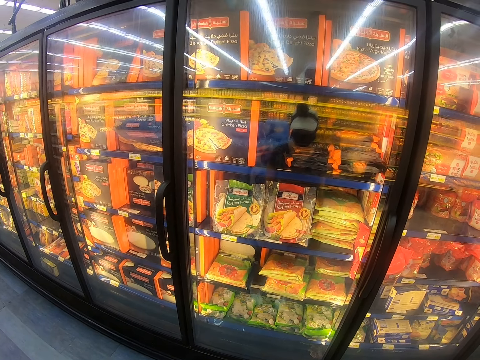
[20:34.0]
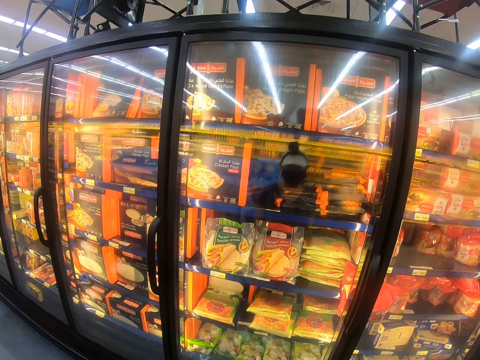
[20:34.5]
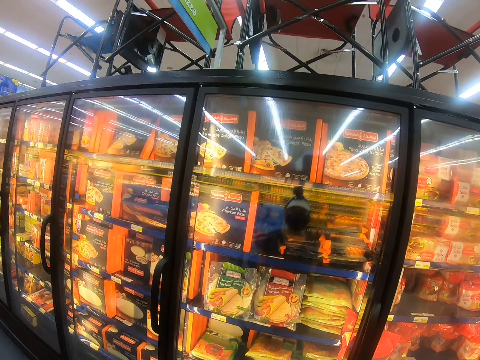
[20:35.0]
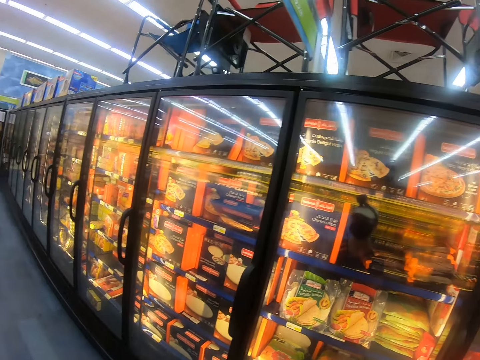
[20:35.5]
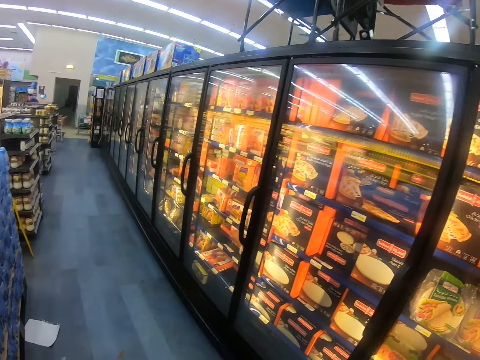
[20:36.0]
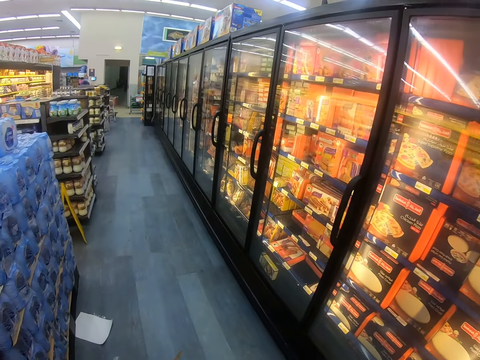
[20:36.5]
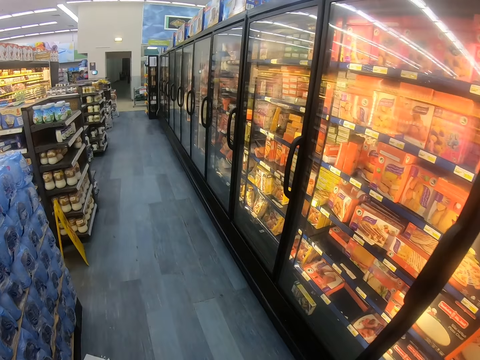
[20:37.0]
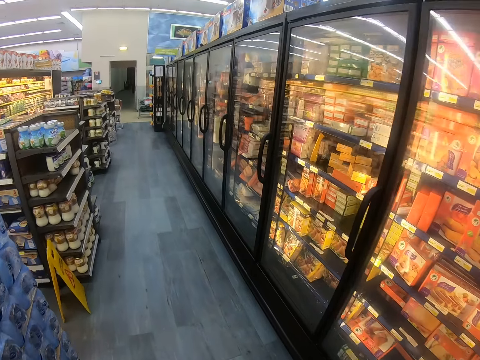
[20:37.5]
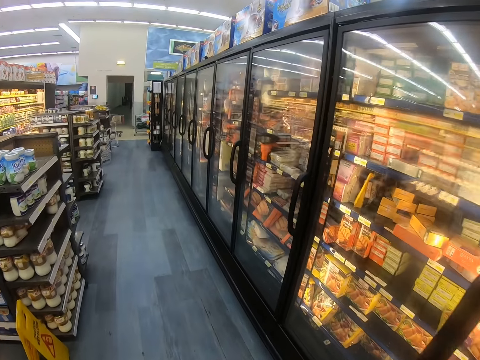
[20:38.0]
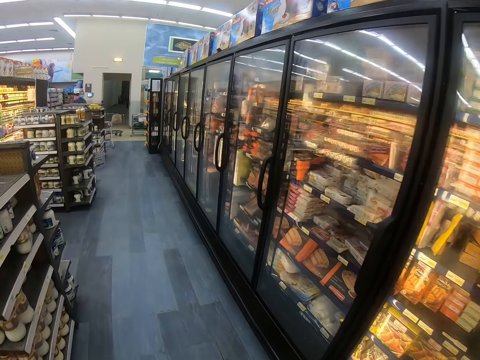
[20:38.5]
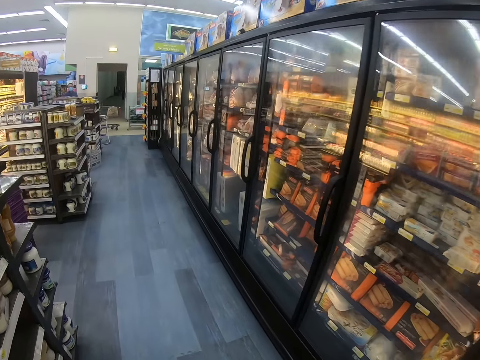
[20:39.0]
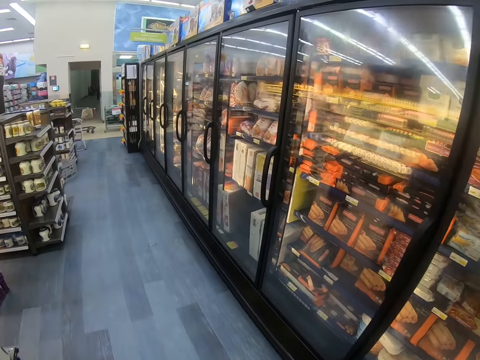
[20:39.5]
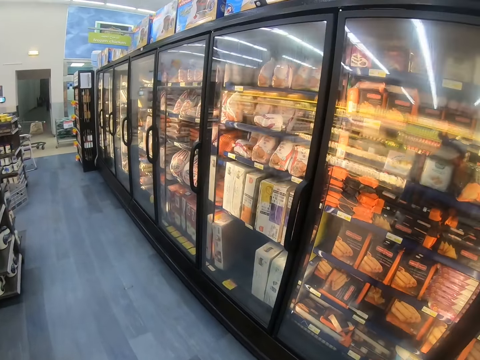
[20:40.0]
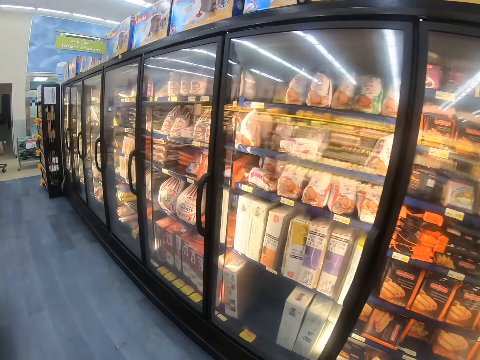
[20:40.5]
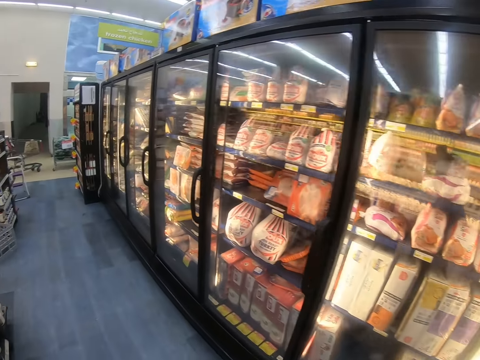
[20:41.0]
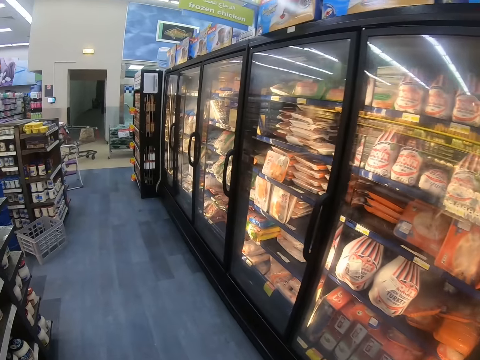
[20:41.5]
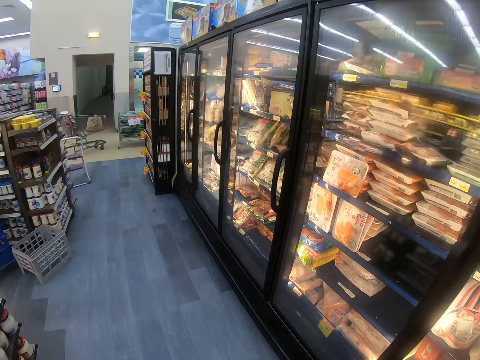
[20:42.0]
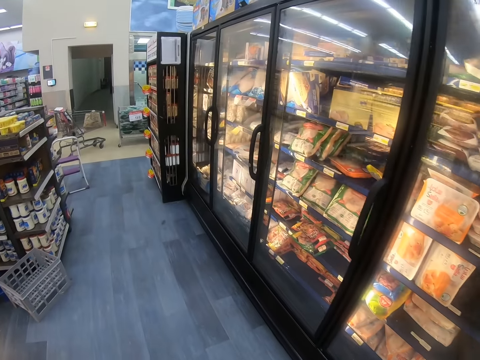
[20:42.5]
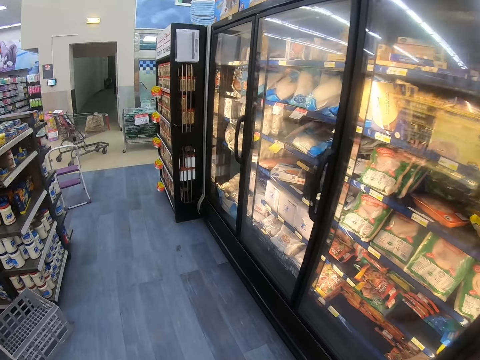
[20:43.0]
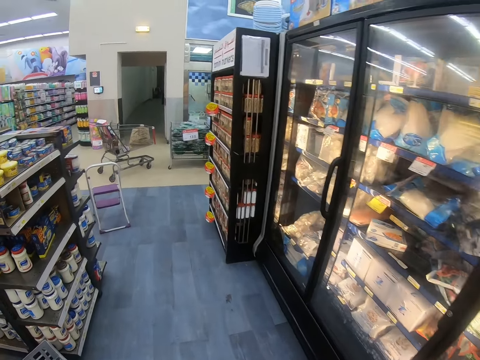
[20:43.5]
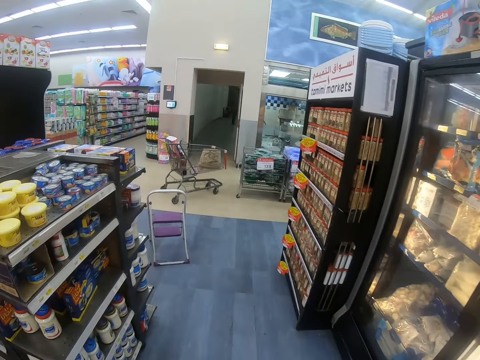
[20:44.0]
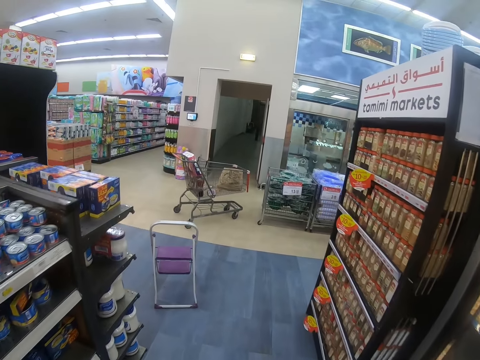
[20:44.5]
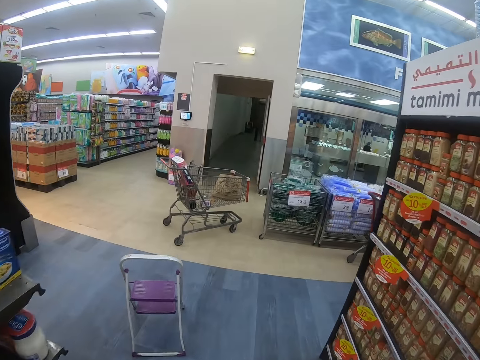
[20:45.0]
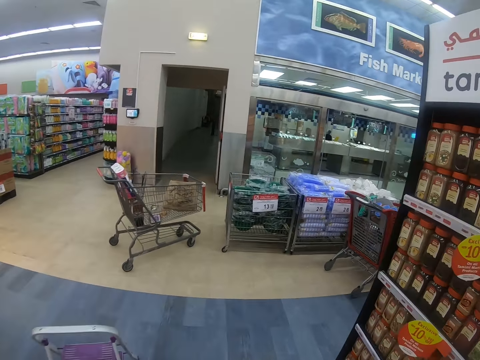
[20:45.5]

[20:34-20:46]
The camera wearer walks around the supermarket and looks around the supermarket shelf.

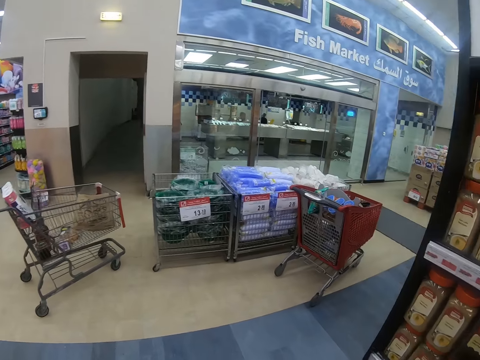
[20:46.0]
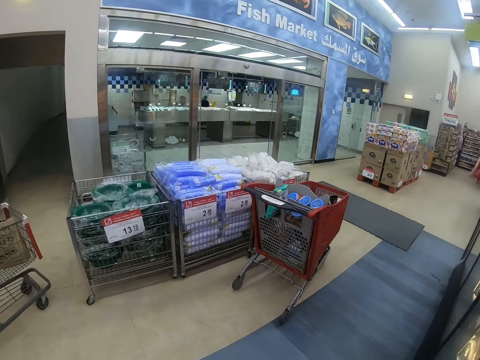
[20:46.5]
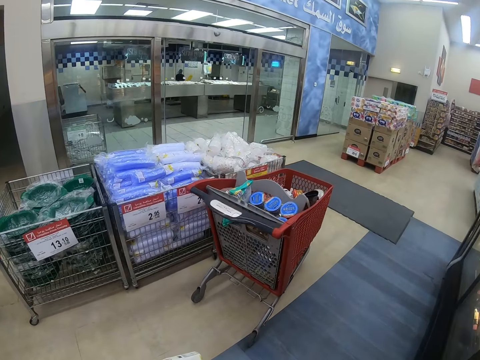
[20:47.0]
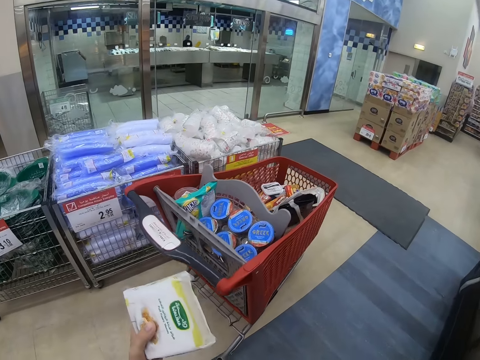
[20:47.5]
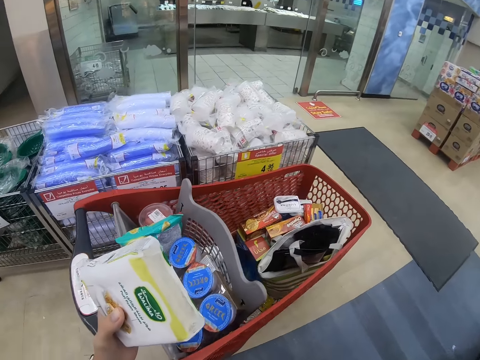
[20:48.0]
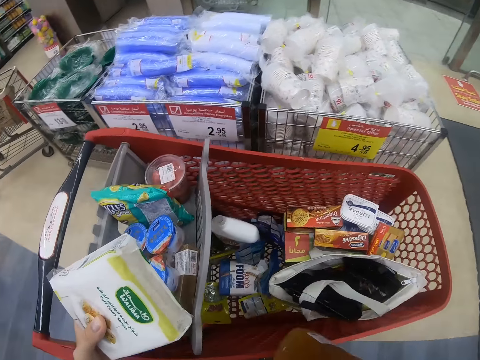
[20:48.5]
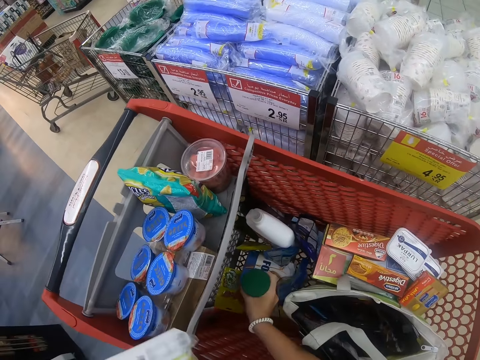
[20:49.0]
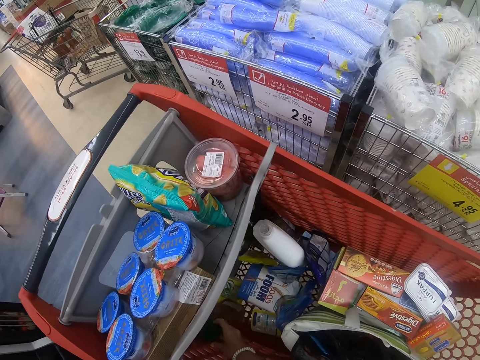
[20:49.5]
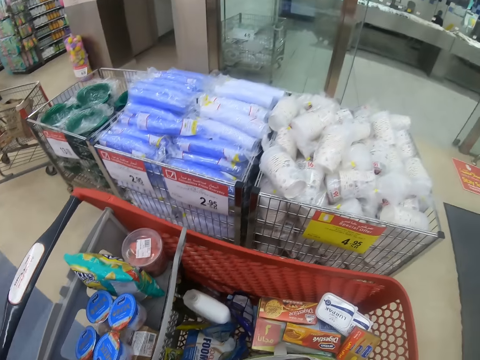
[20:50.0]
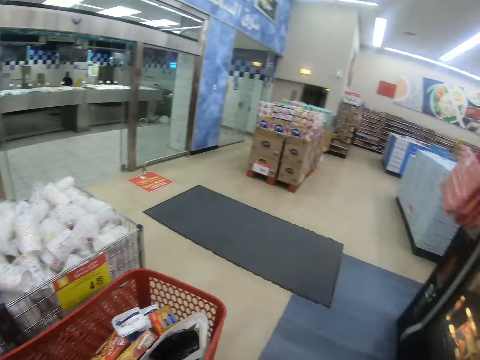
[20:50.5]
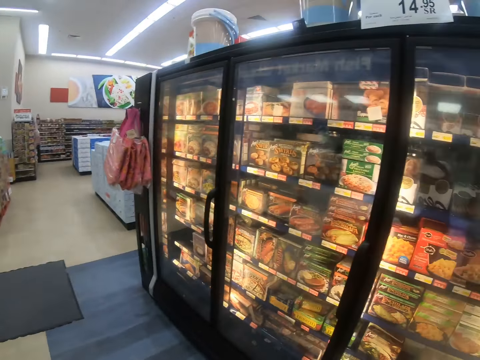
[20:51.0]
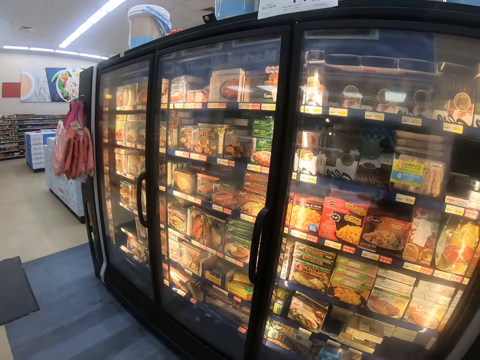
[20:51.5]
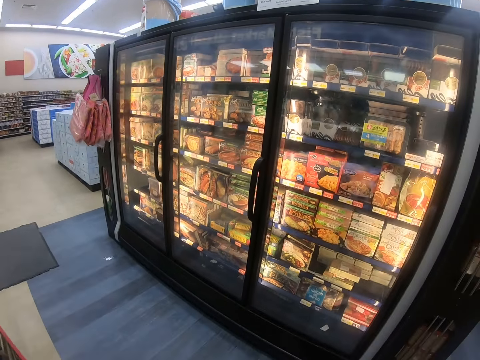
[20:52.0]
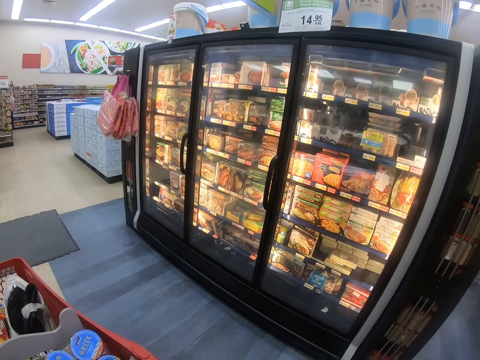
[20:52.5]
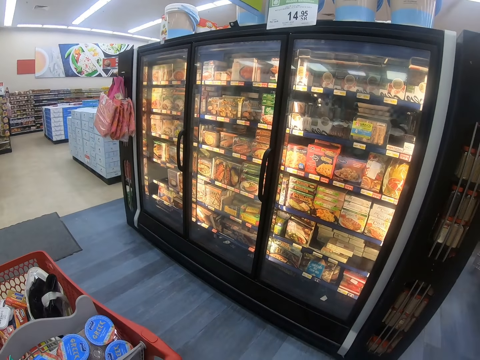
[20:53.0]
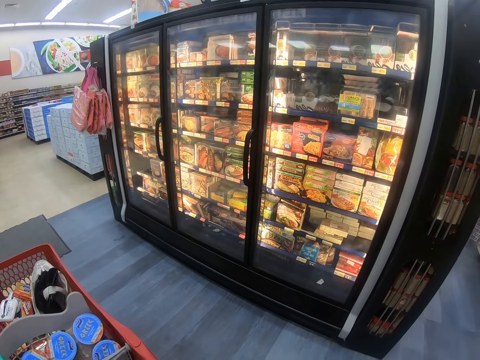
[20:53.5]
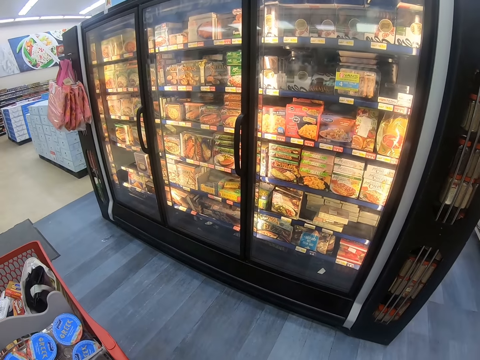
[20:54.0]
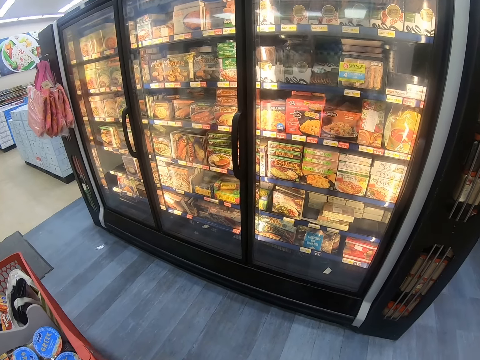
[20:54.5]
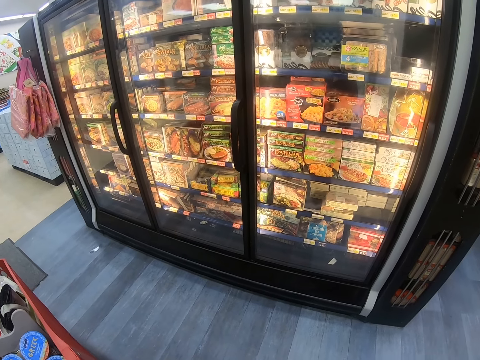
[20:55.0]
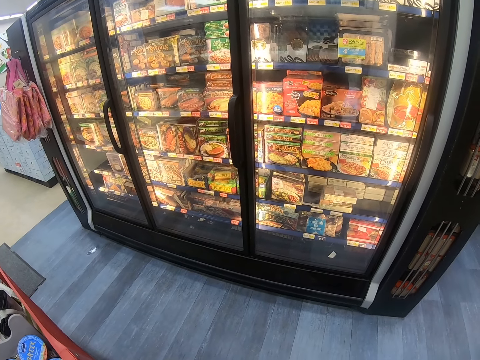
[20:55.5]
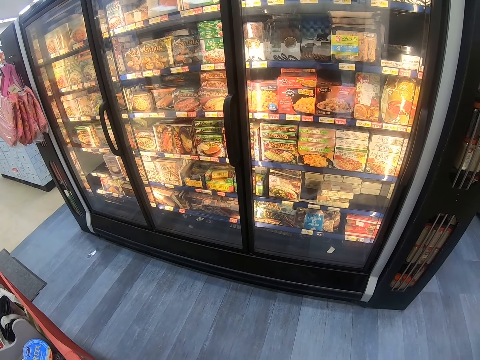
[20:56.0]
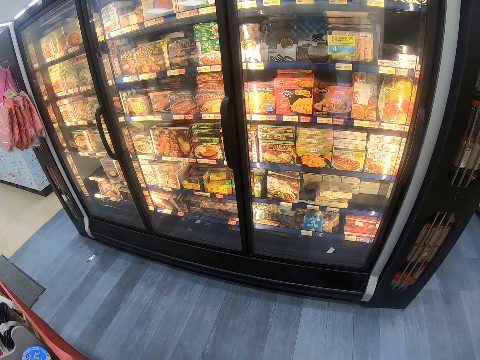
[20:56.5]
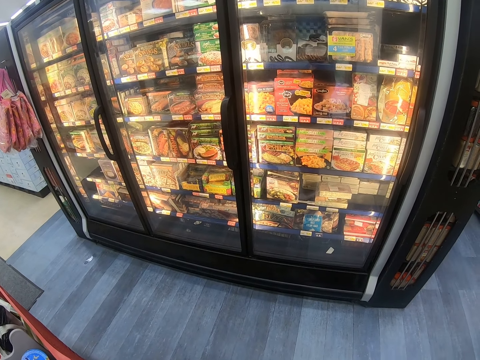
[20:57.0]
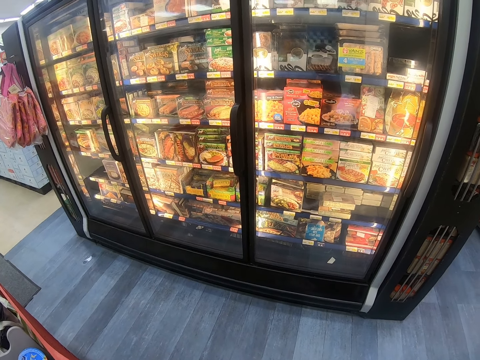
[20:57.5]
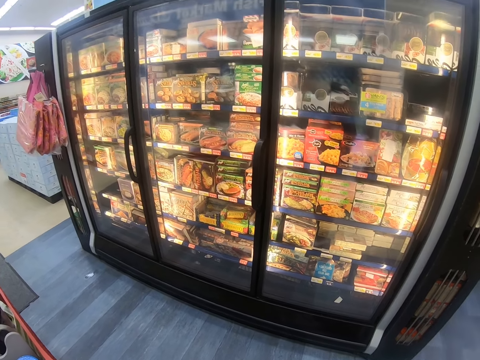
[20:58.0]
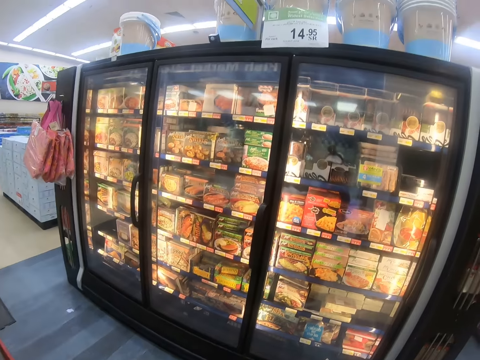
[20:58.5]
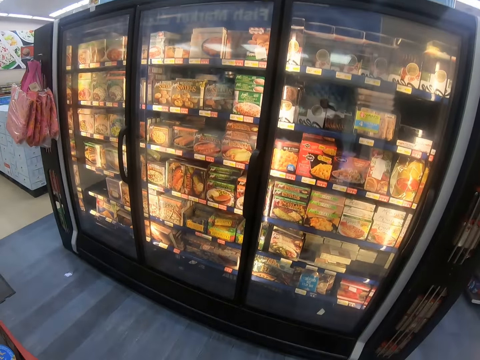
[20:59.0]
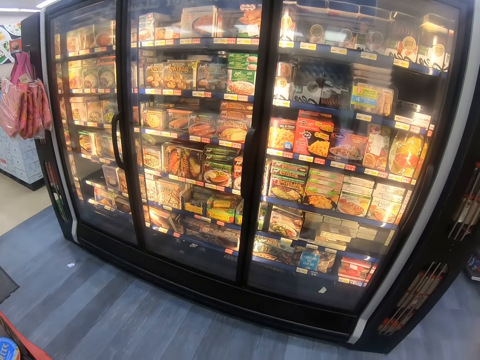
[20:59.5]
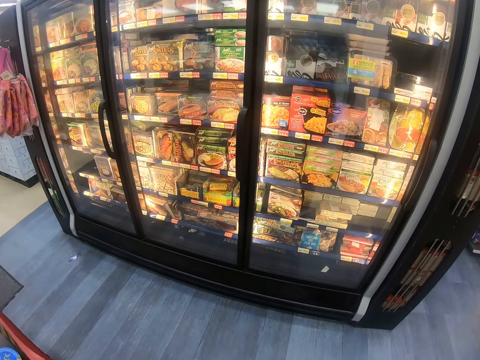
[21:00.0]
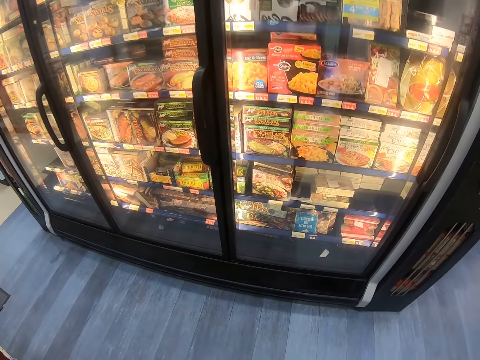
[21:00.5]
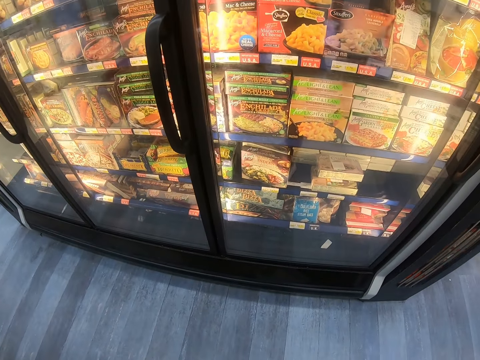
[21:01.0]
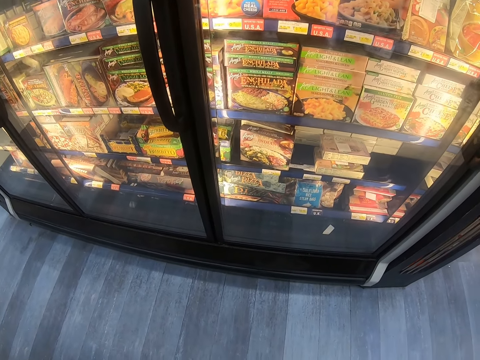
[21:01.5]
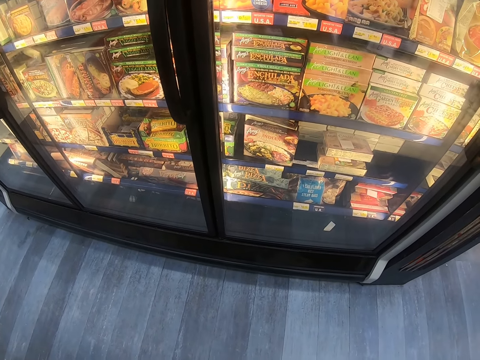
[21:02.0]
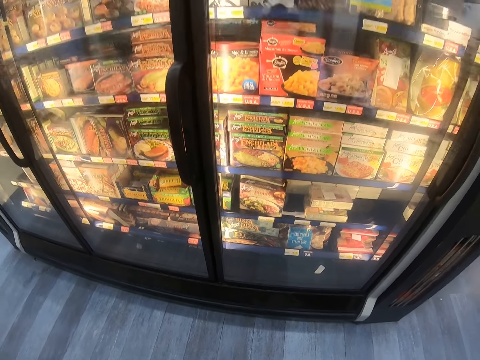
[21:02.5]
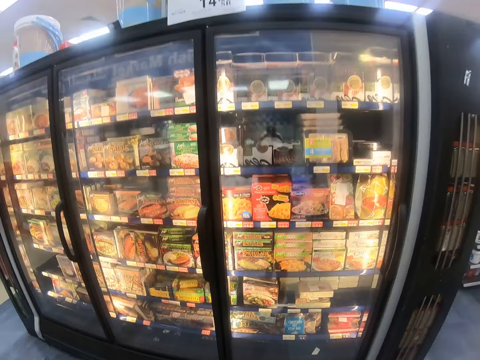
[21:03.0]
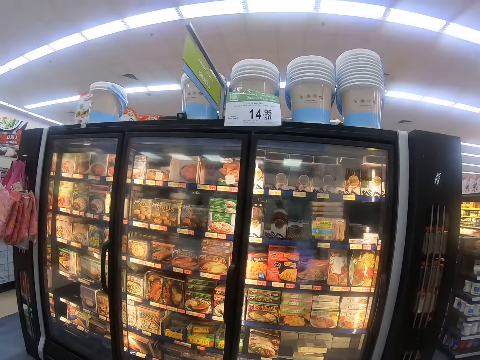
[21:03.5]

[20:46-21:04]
The camera wearer places the juice inside the trolley. They put the packet in the trolley. They look around. They look at the refrigerator. They look around the supermarket shelf. They push the trolley. They look around the supermarket shelf again, walk around the supermarket and pull the trolley. They look at the refrigerator.
